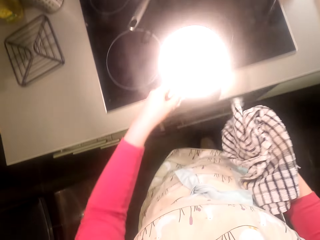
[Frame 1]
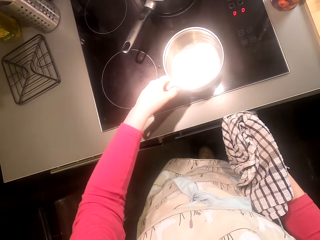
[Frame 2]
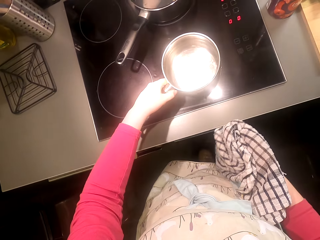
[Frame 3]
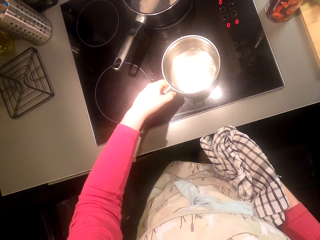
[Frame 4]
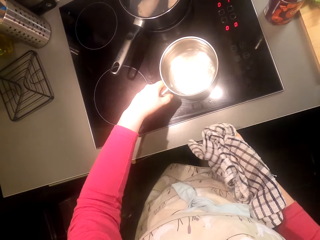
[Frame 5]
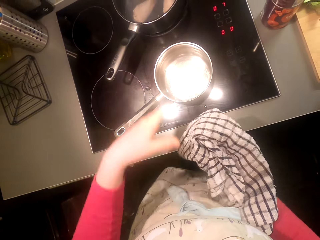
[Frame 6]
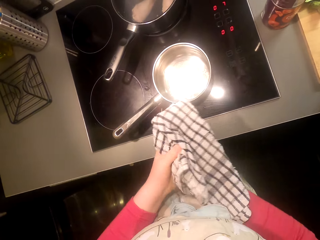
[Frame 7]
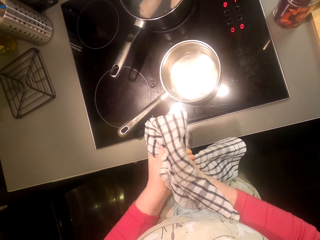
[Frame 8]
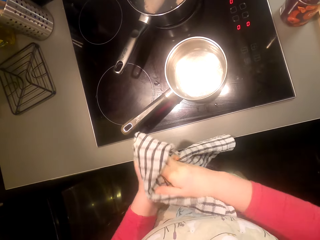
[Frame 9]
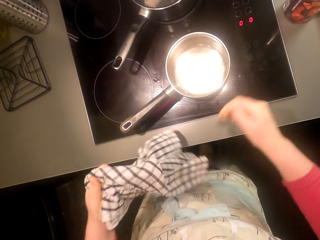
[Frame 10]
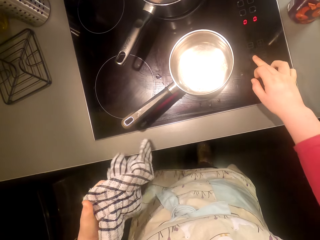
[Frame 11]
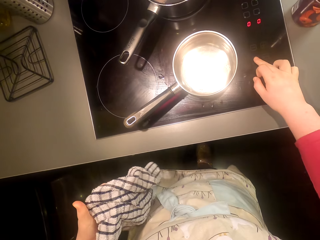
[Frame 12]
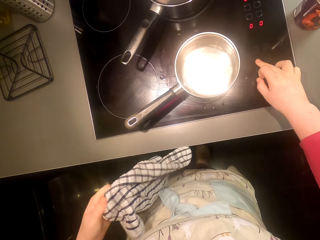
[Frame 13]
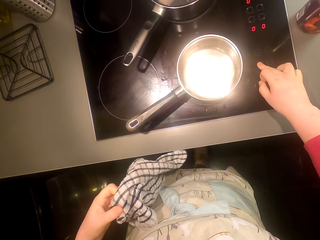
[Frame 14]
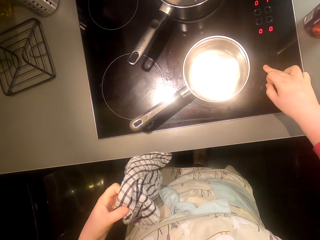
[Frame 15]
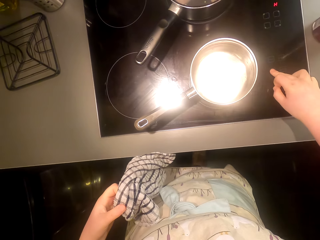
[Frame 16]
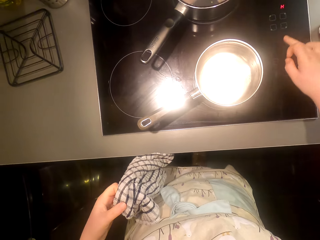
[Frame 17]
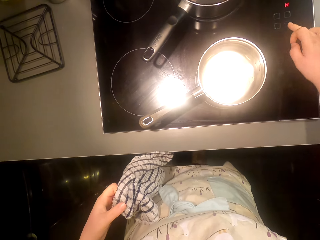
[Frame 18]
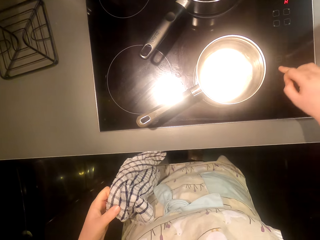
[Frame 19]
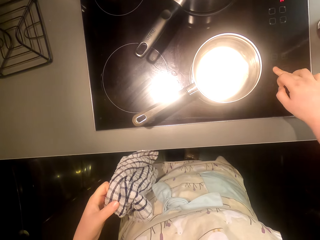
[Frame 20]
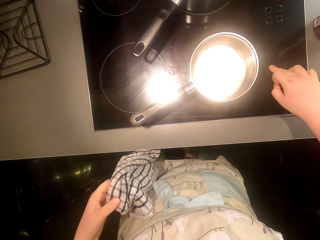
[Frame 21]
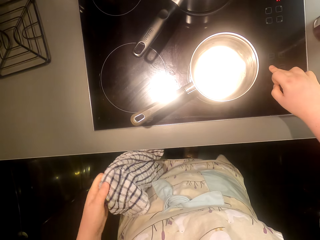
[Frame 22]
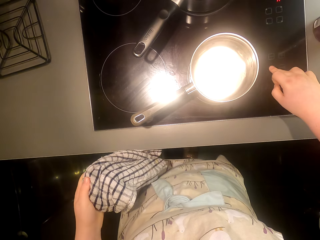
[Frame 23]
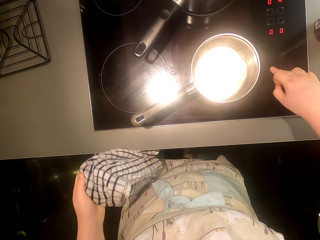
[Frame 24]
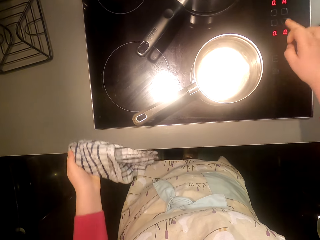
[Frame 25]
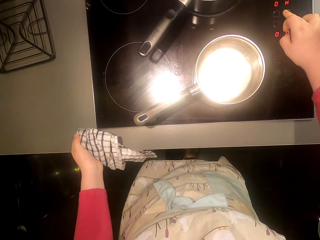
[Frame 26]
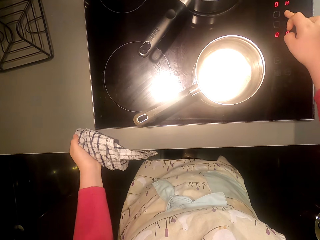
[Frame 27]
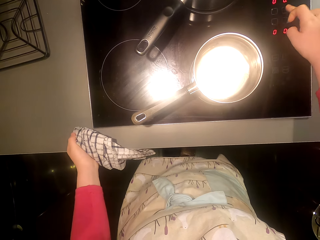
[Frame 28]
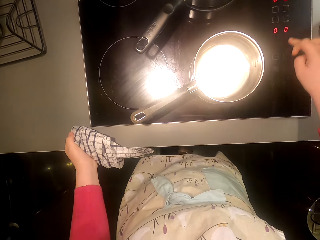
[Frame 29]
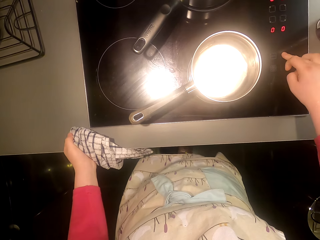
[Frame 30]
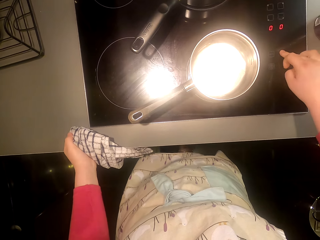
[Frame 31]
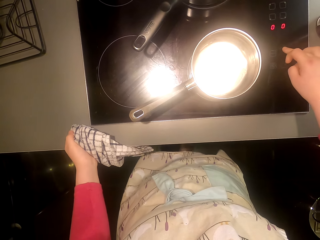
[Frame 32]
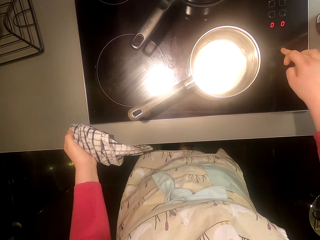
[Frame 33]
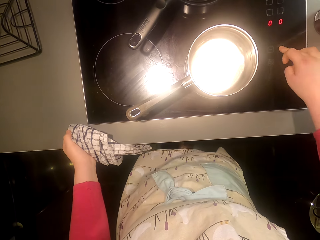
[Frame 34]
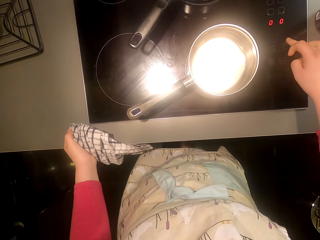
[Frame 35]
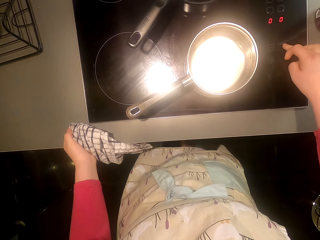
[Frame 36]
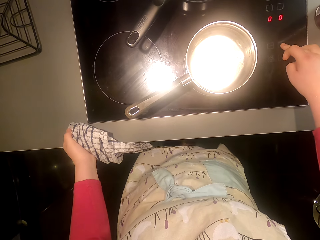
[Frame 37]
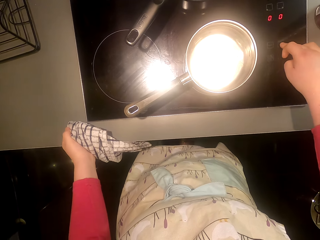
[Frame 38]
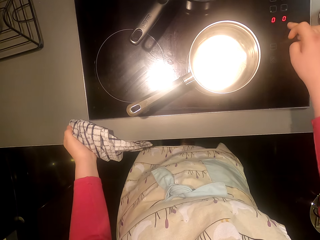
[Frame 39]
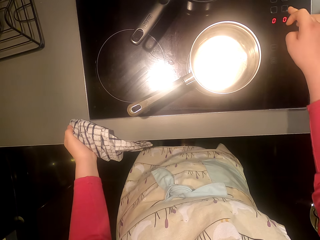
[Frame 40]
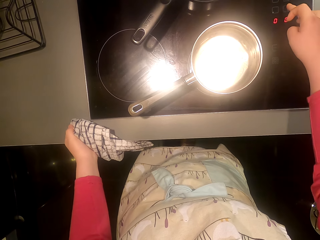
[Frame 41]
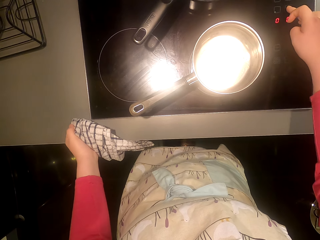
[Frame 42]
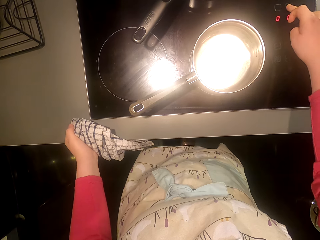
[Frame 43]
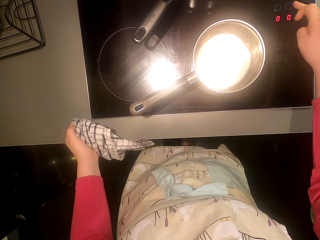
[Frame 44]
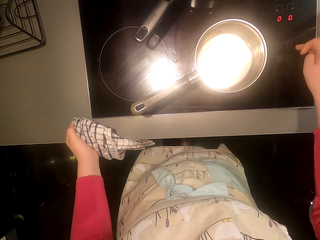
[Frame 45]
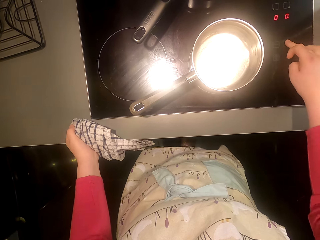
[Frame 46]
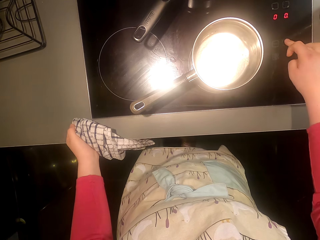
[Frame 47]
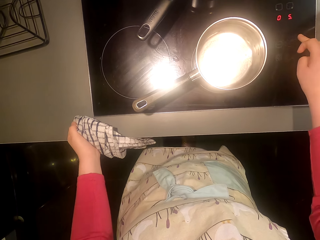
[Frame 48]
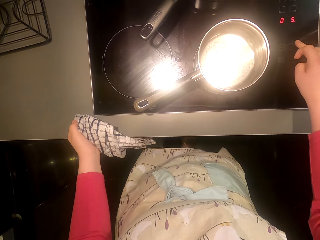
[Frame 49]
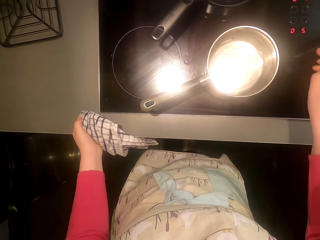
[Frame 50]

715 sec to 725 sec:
The camera wearer puts the pot on top of a gas cooker. They operate the cooker. They point at the gas cooker.

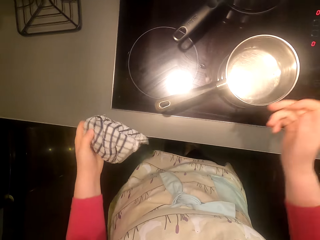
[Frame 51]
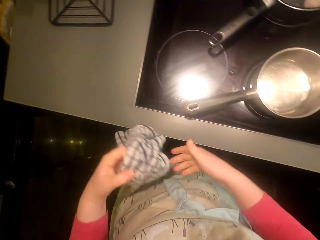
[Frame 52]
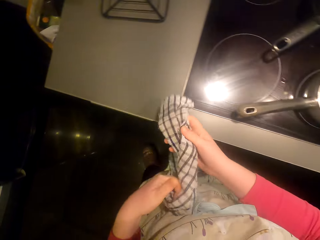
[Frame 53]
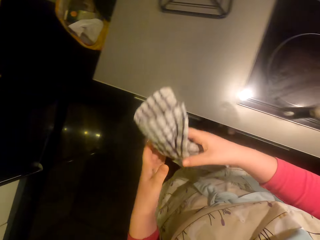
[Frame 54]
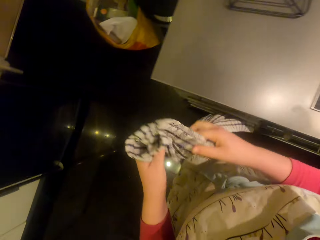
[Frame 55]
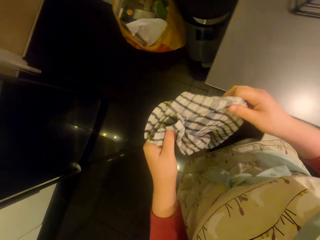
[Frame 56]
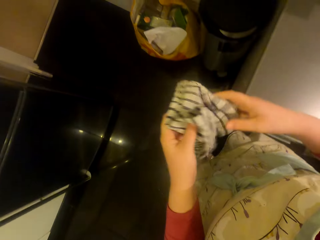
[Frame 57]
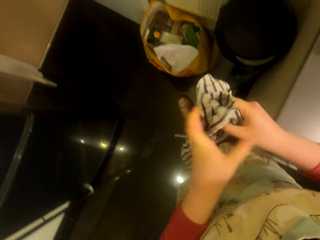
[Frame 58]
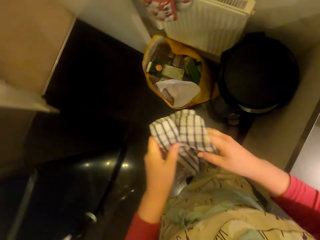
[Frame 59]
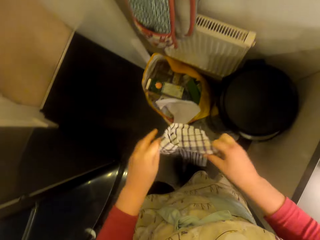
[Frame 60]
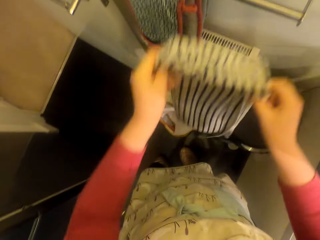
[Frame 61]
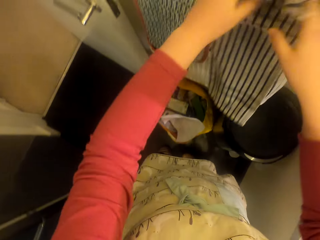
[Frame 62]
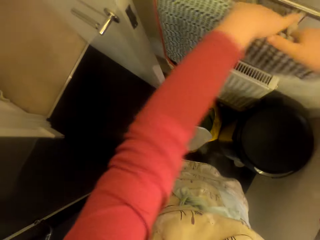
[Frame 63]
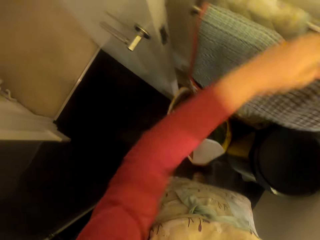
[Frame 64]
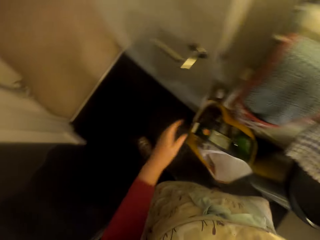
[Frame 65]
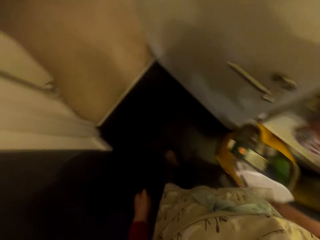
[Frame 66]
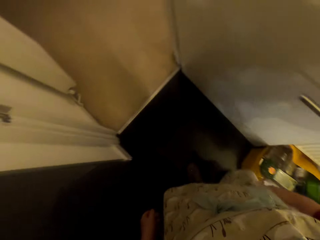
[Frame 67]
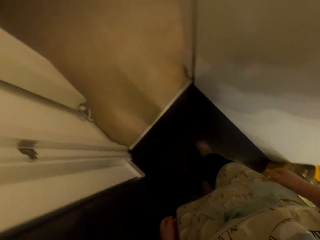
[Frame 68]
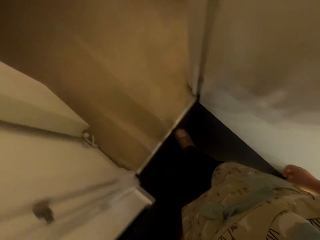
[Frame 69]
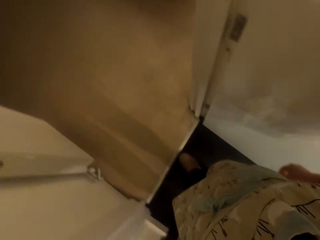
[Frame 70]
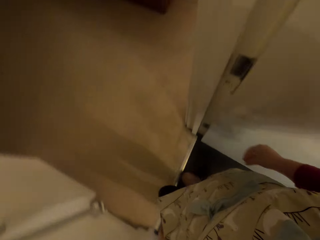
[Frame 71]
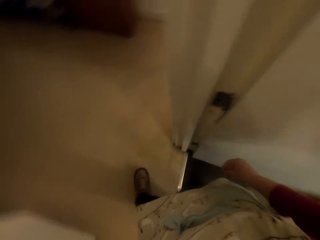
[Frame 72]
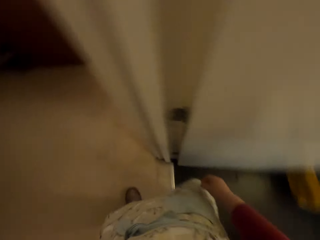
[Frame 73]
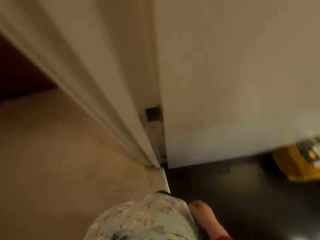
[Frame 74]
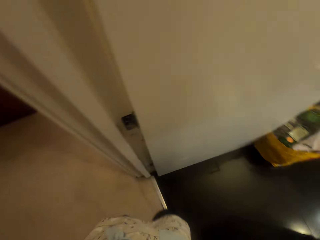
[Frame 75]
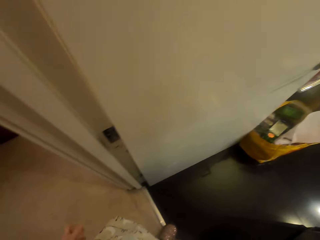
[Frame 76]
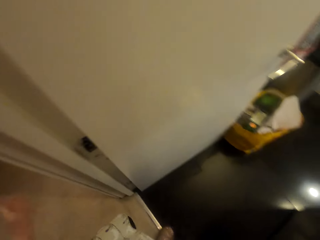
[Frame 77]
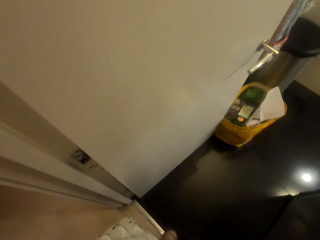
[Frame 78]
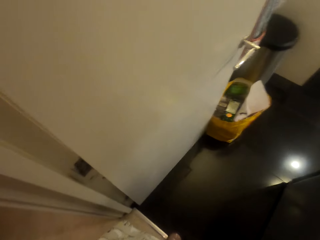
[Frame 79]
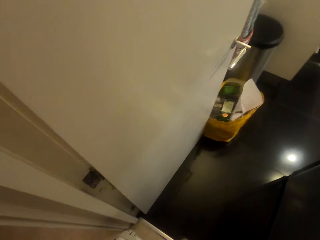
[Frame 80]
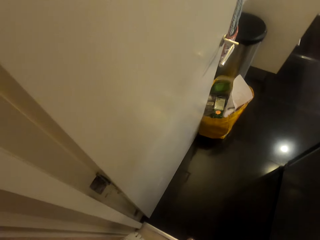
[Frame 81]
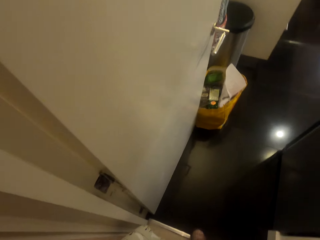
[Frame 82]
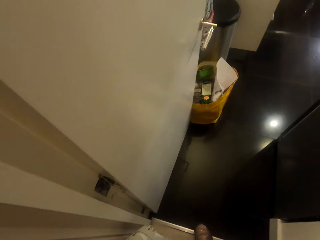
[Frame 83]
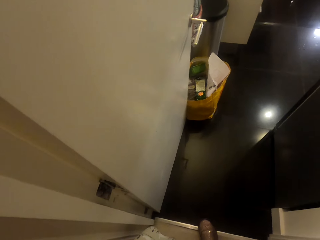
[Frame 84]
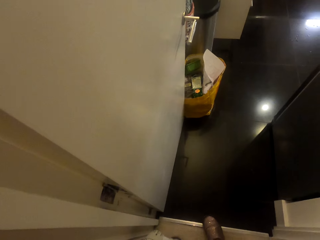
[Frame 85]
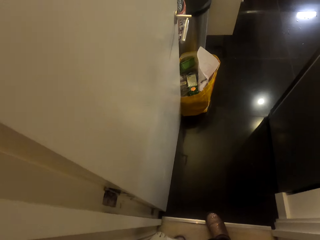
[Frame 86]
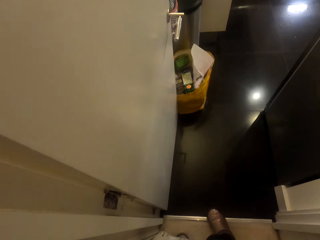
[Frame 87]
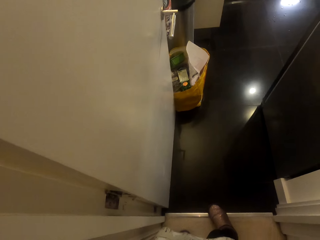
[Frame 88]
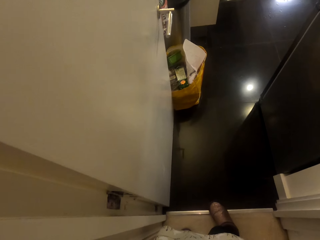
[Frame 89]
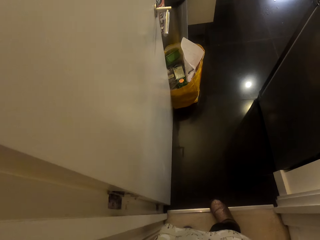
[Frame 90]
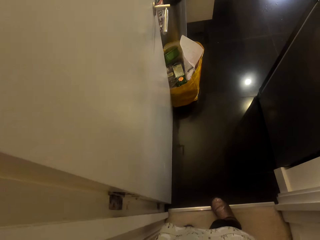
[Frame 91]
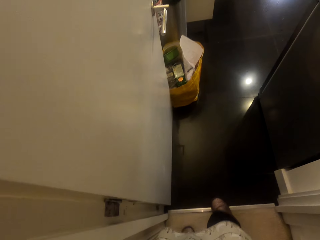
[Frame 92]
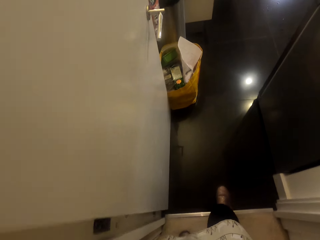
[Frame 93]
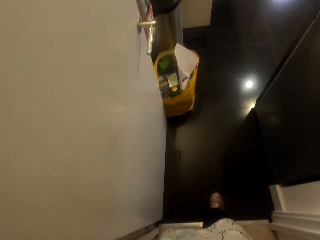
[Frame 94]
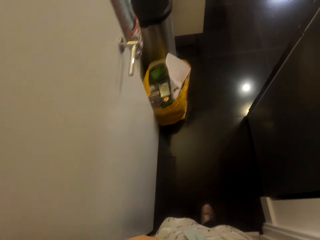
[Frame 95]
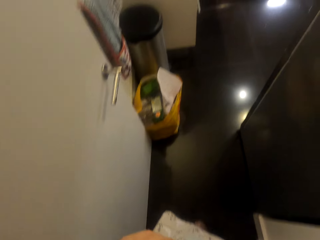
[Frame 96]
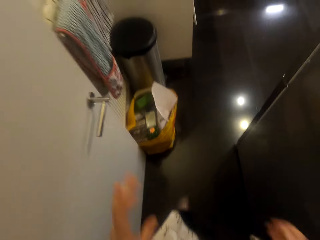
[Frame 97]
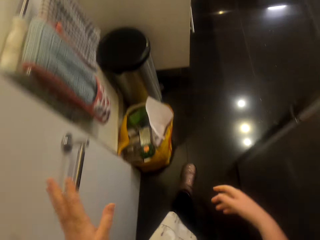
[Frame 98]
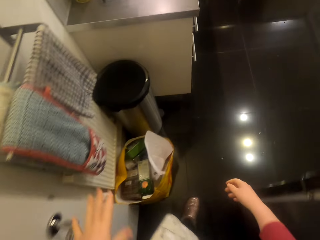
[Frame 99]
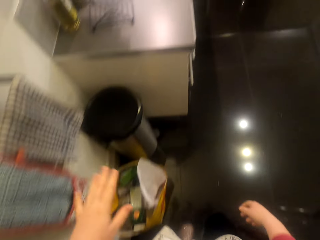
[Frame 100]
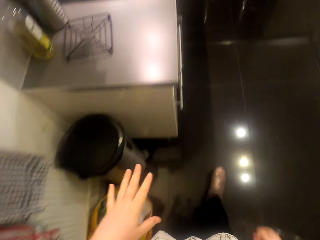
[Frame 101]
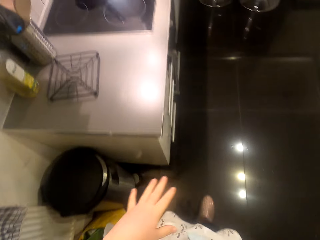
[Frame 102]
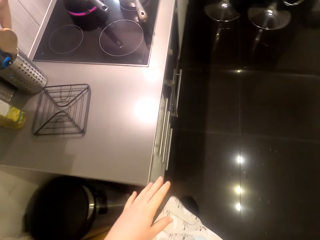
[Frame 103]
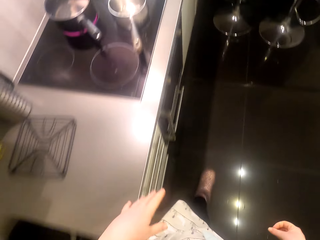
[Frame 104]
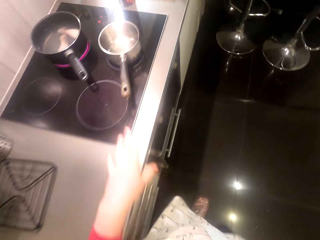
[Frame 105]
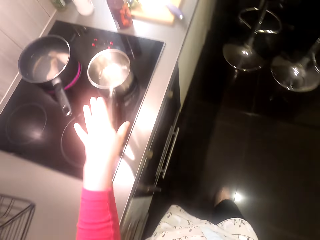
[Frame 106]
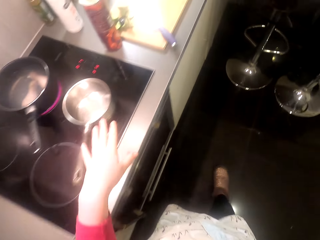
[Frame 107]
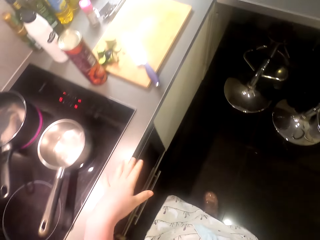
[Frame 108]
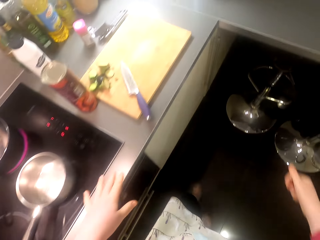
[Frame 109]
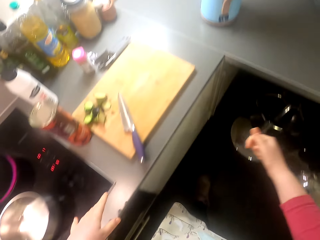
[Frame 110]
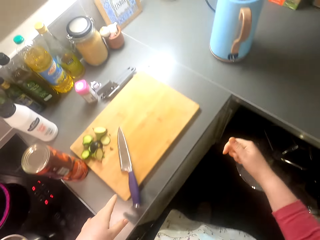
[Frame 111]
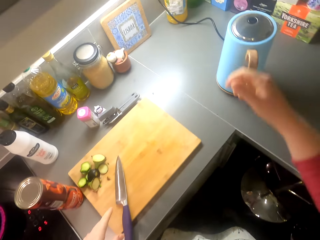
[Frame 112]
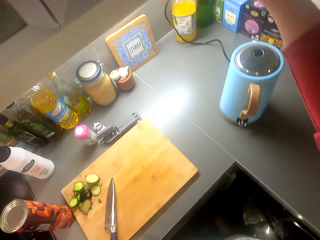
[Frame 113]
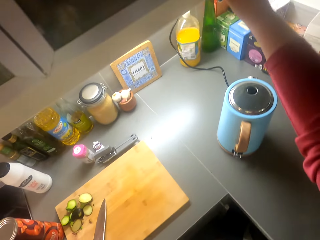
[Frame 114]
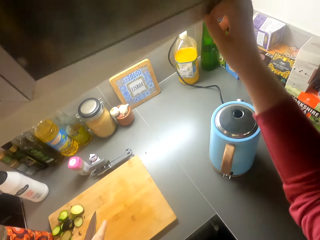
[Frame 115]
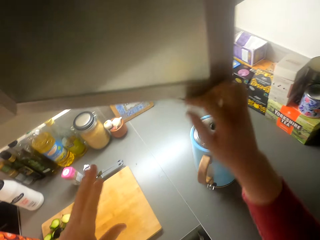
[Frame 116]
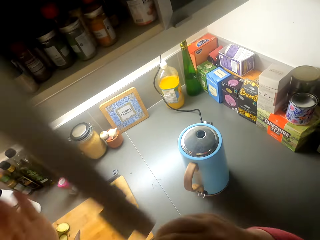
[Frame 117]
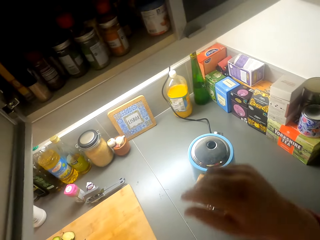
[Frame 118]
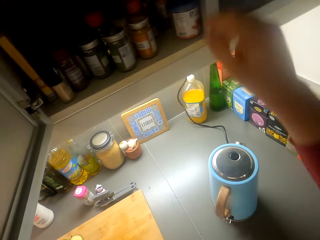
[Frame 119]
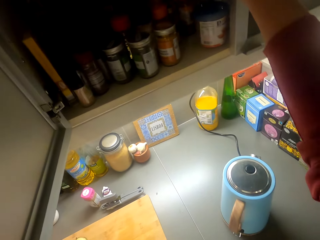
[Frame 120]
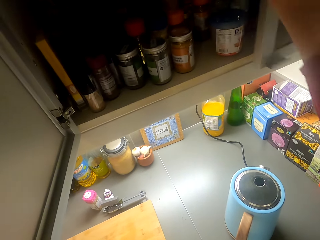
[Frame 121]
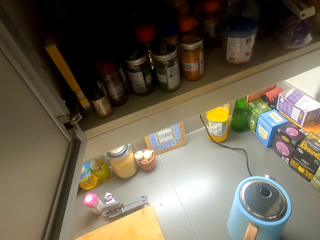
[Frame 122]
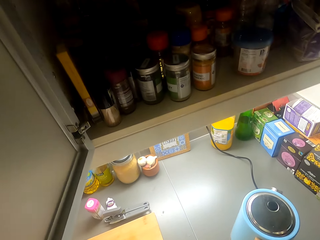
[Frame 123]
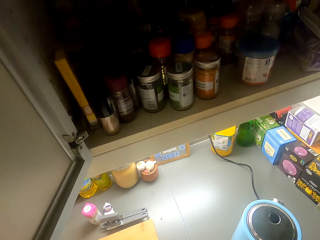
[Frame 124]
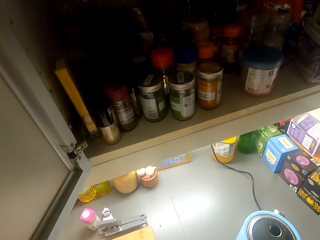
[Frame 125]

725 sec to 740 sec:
The camera wearer walks around the room. They return the towel. They hang the towel. They walk around the room. They talk to someone. They open the cabinet door.
